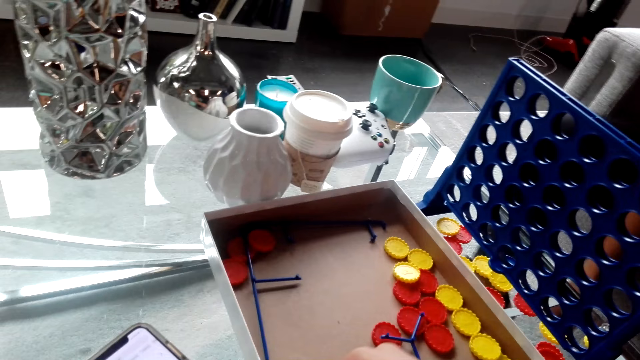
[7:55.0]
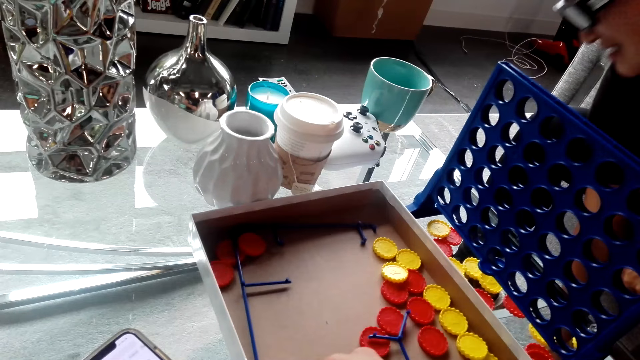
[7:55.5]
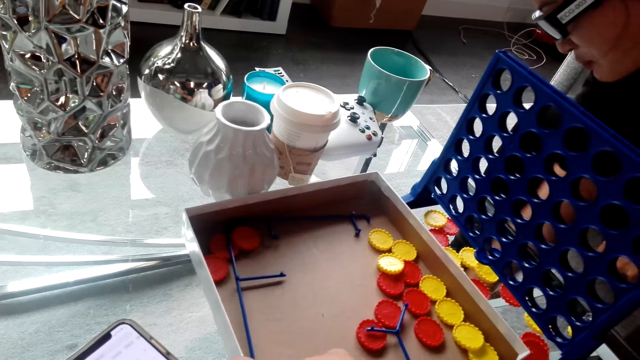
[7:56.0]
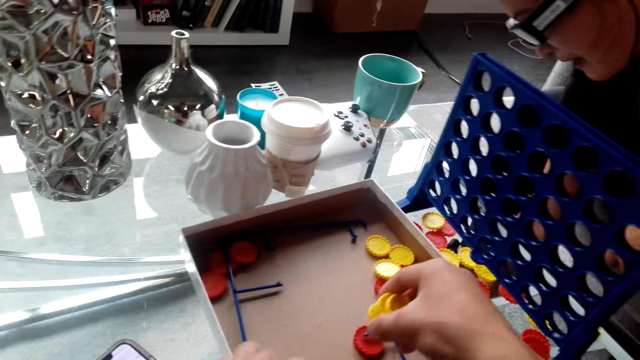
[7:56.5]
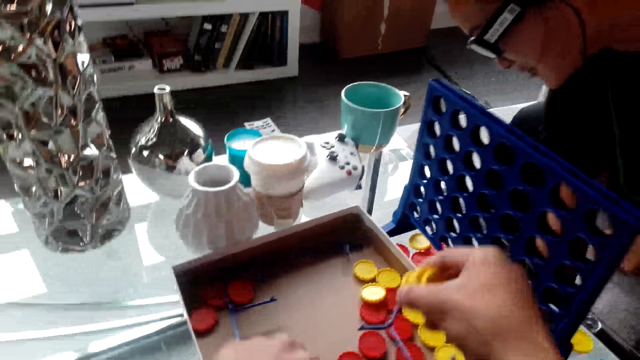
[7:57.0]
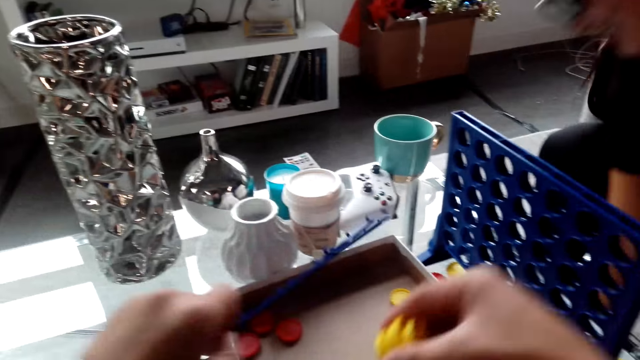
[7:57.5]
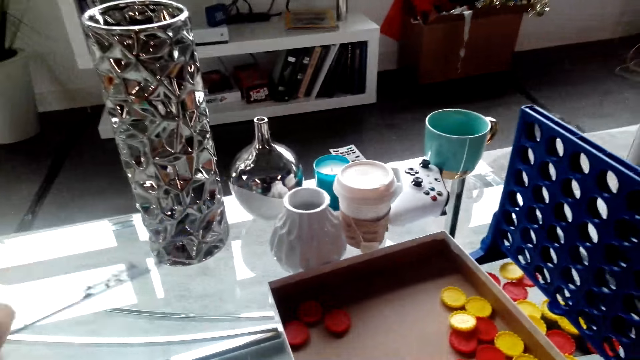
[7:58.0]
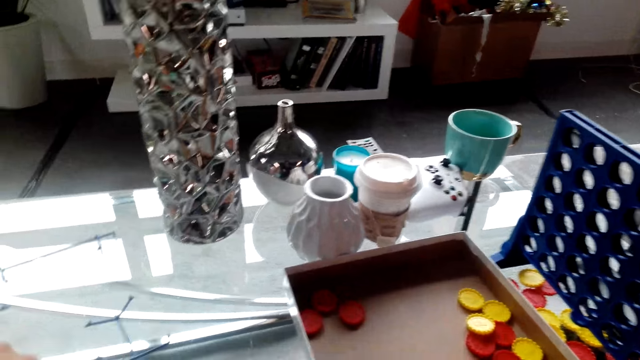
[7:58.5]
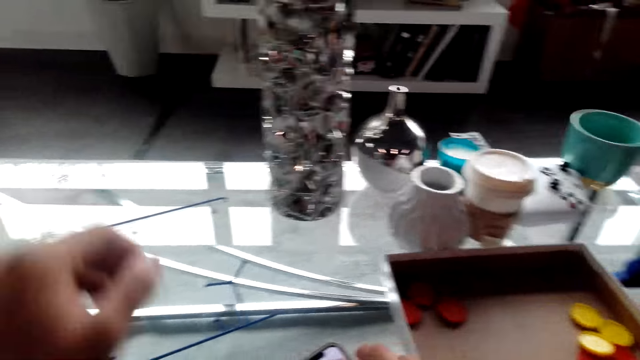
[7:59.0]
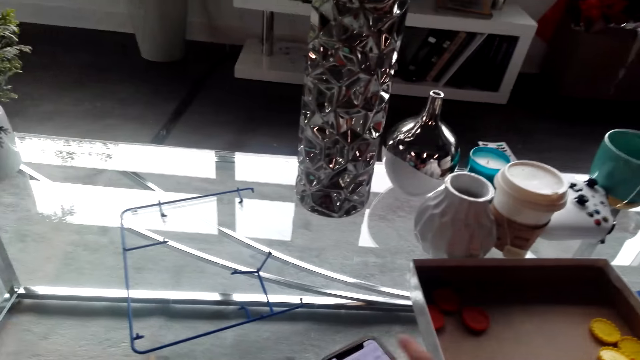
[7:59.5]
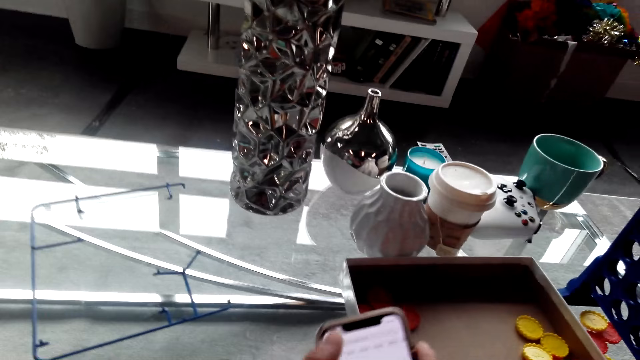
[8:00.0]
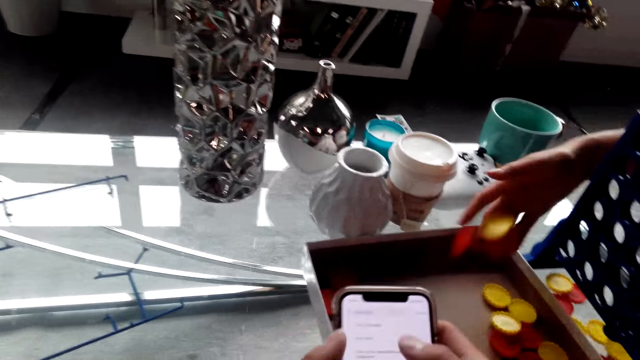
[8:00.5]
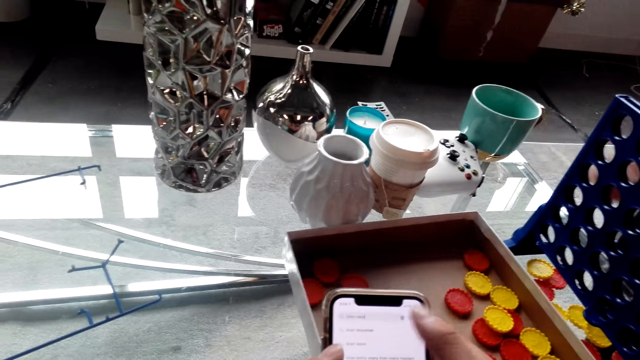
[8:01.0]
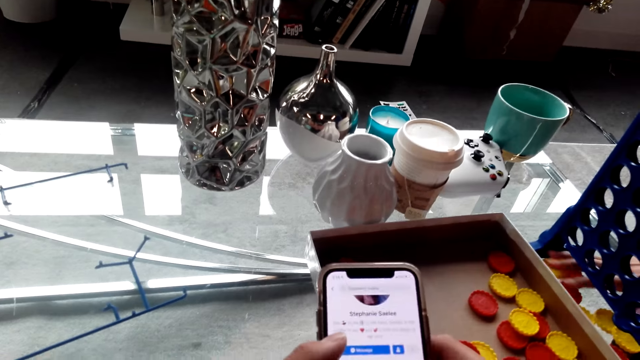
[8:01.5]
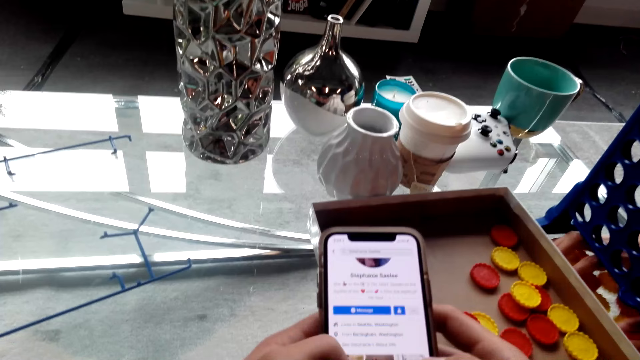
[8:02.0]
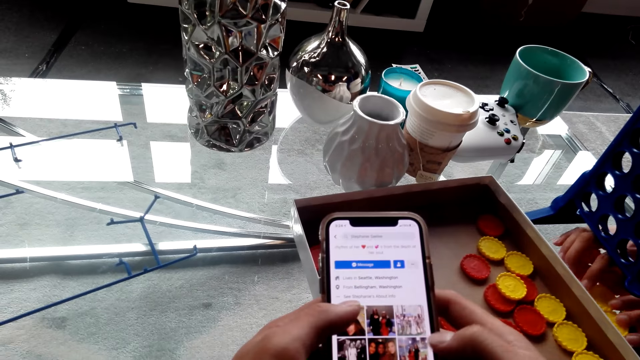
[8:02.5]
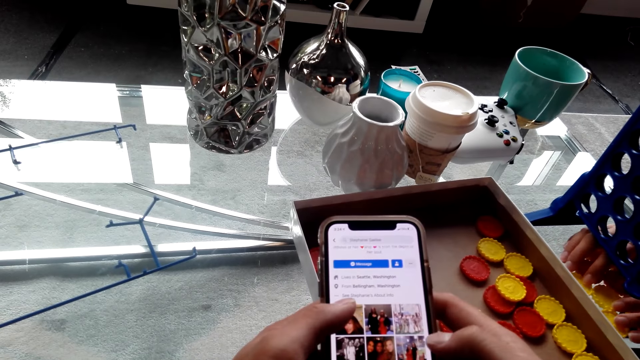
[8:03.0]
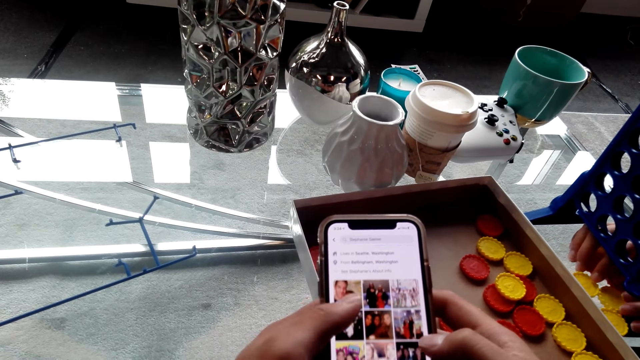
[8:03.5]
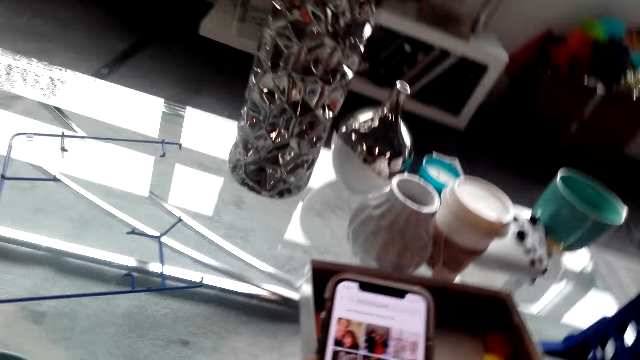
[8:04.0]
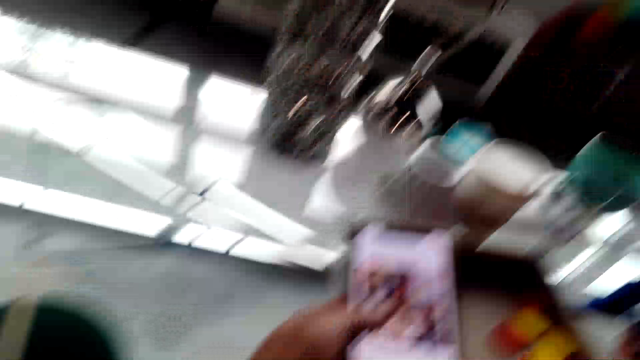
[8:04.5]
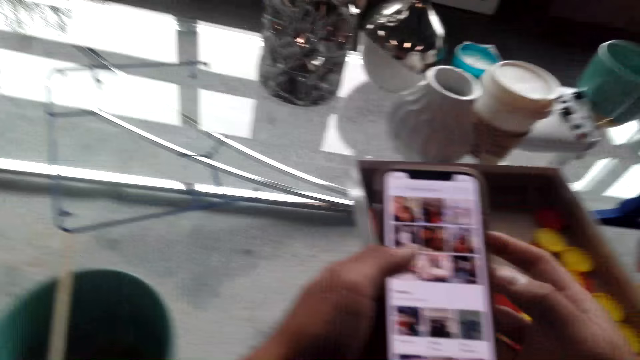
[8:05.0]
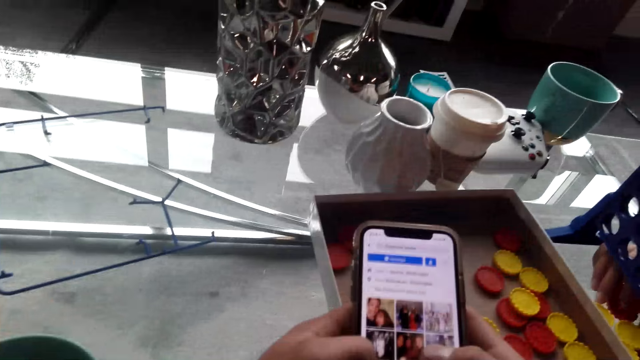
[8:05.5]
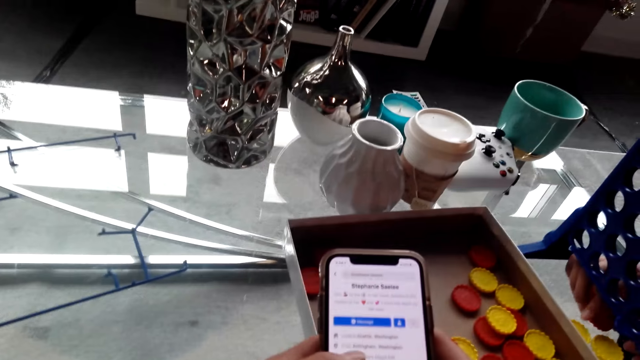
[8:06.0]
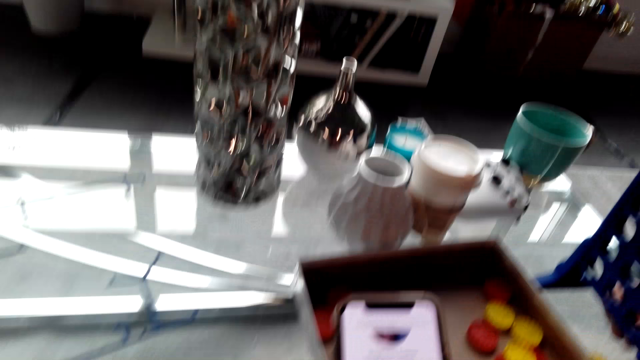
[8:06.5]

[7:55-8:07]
The camera wearer plays the bottle top game. They use the phone.

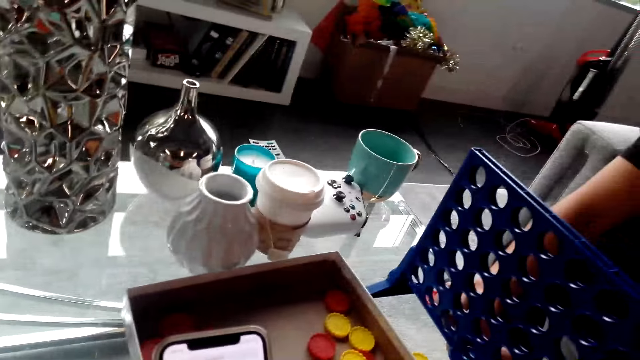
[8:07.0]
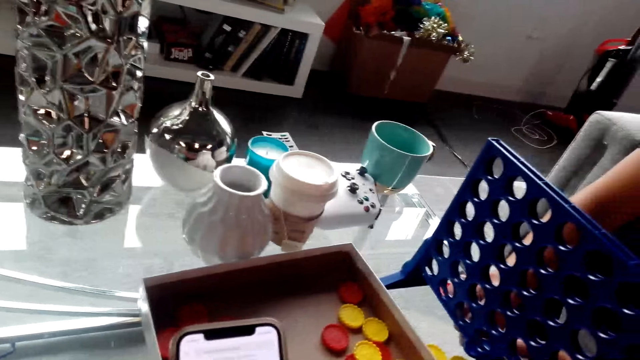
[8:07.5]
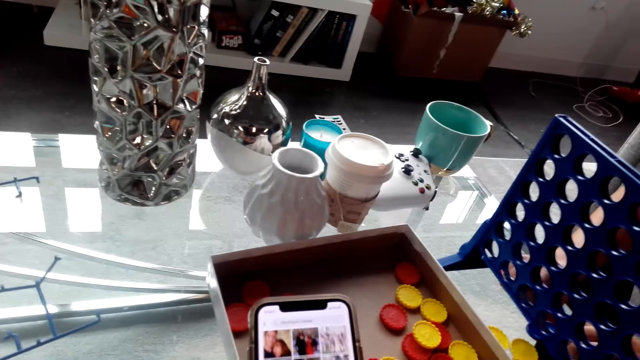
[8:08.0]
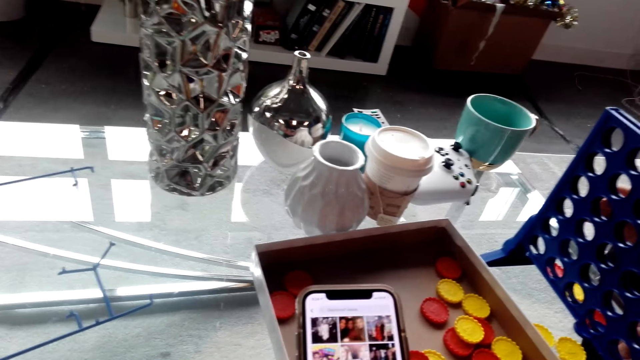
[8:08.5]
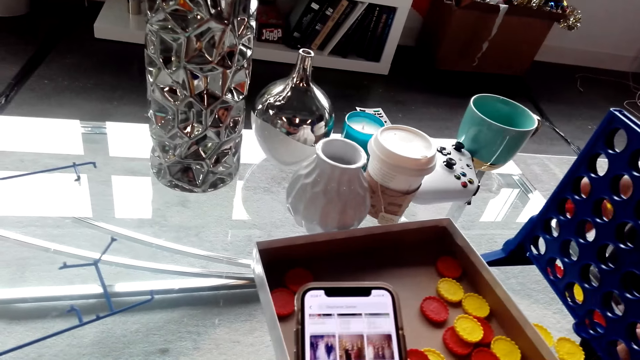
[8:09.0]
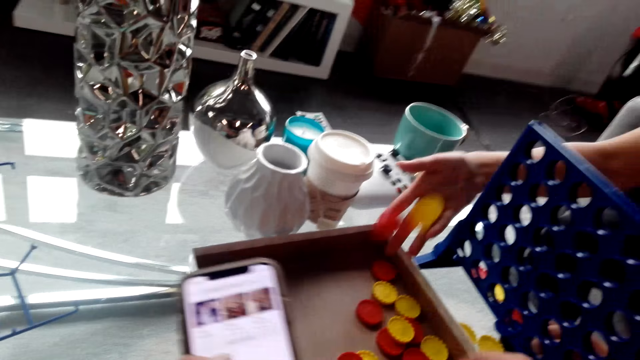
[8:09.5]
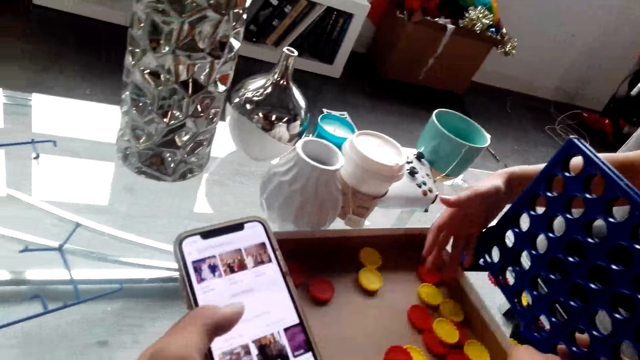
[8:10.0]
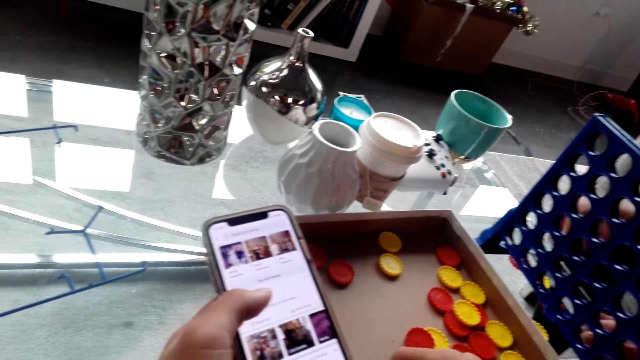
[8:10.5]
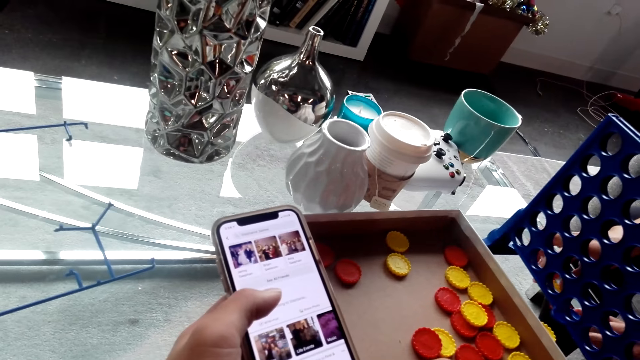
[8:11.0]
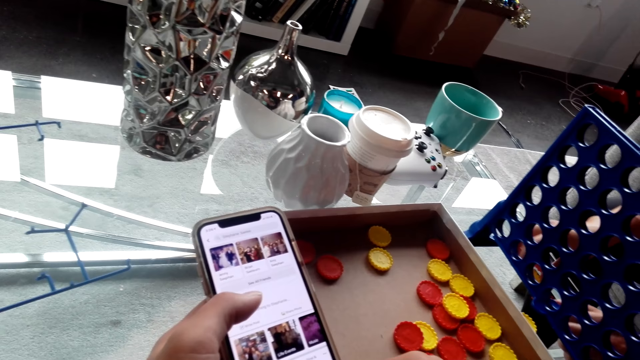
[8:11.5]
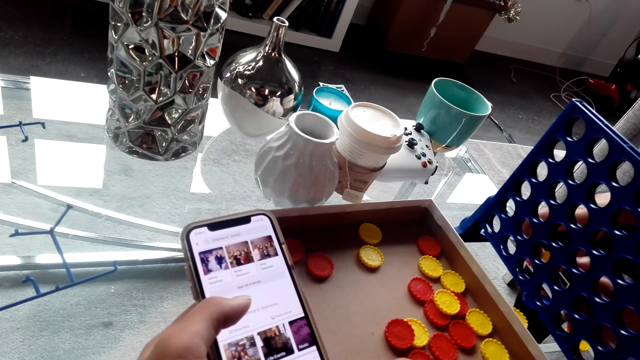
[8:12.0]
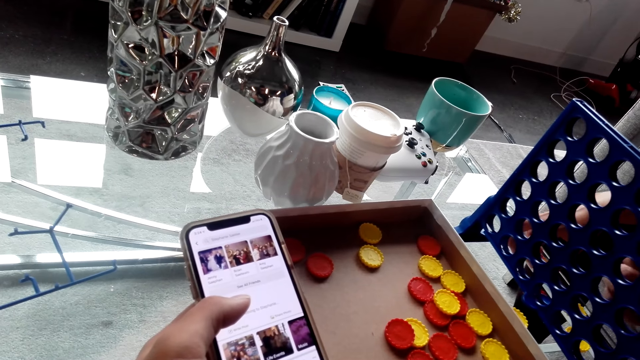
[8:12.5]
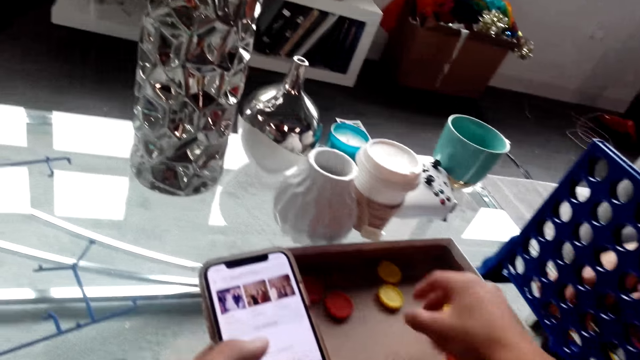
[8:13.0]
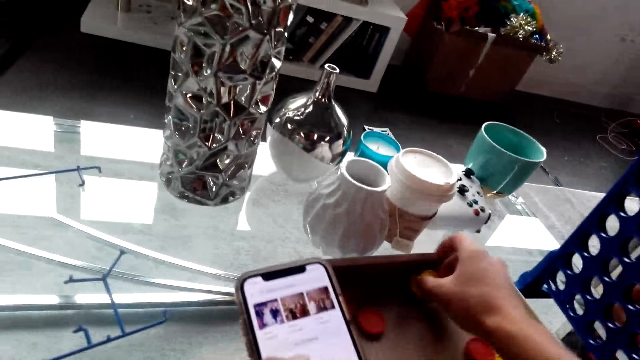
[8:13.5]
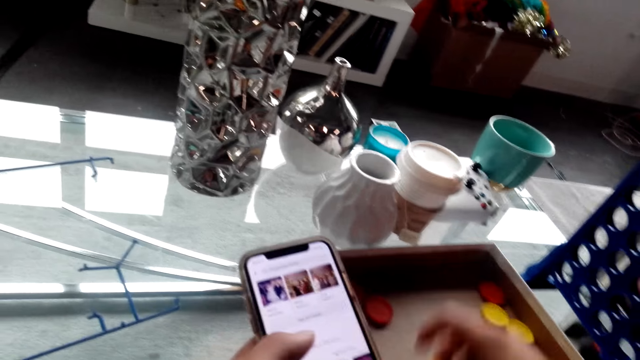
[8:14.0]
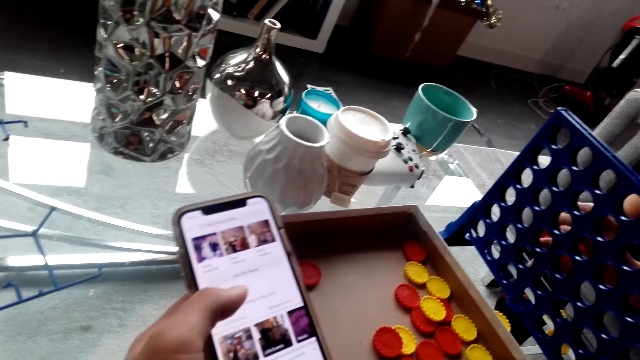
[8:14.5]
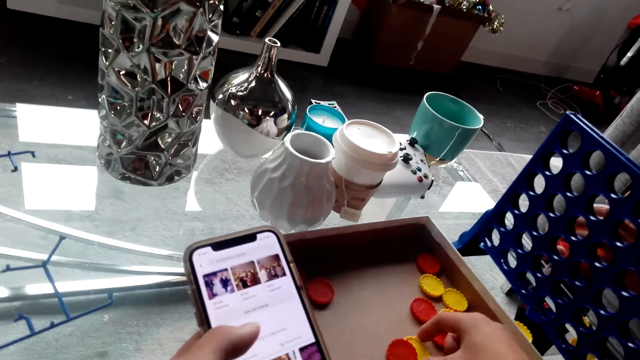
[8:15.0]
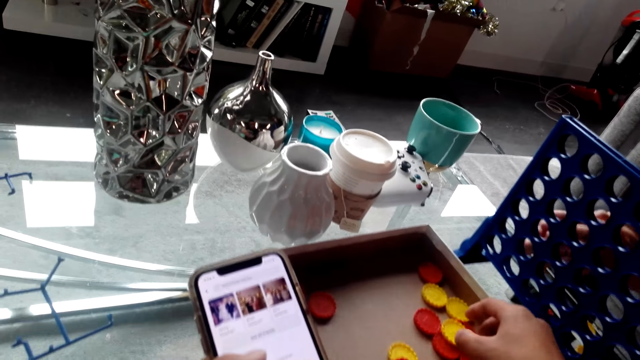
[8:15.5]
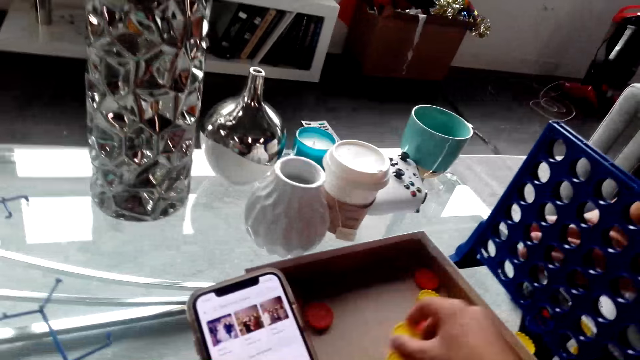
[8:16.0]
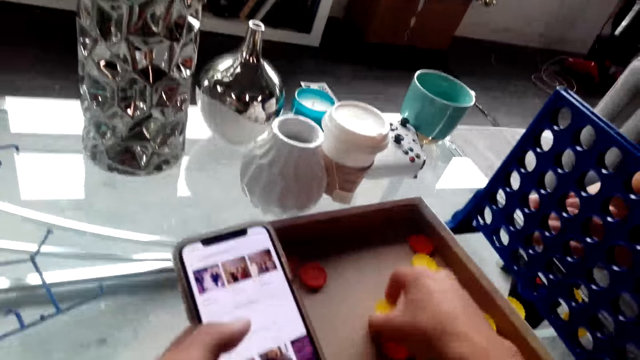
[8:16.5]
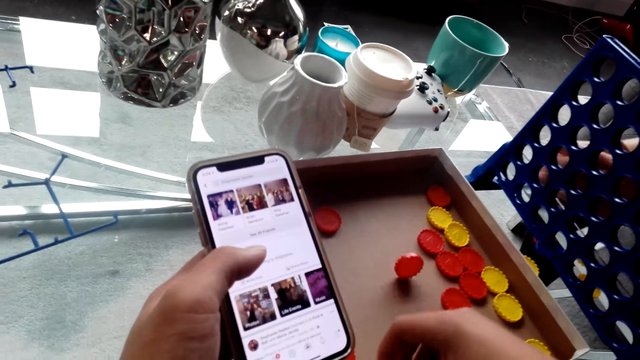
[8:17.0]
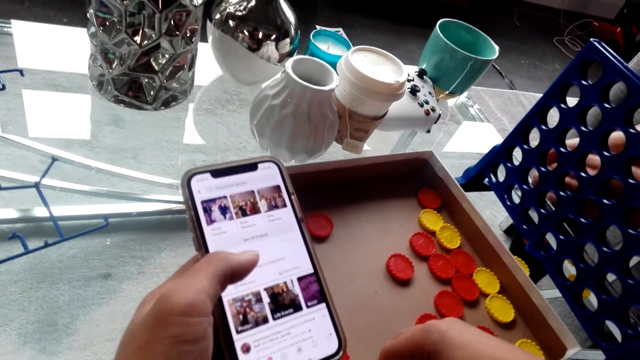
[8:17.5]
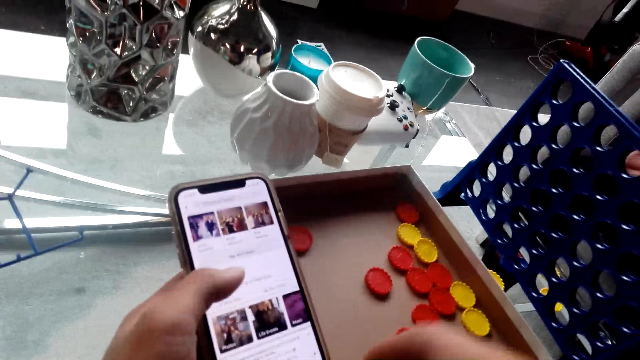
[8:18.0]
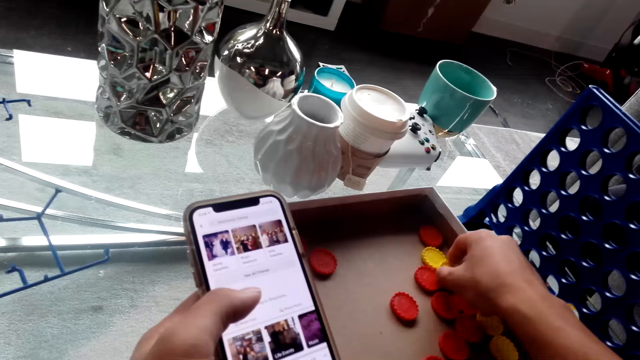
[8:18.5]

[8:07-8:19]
A lady drops bottle tops in the container. The camera wearer uses the phone. They play with a bottle top. They gather the bottle tops.
